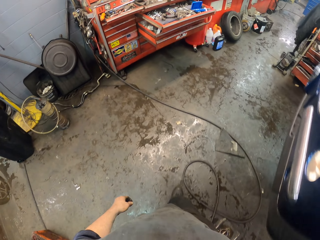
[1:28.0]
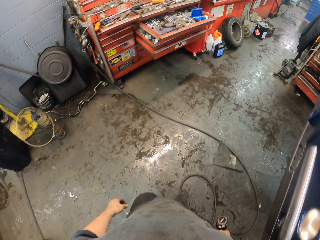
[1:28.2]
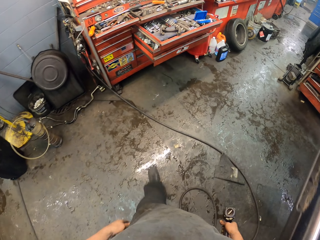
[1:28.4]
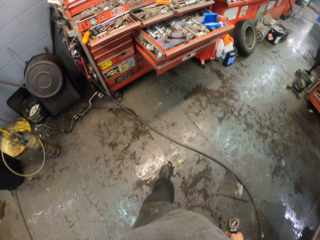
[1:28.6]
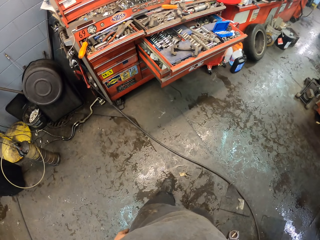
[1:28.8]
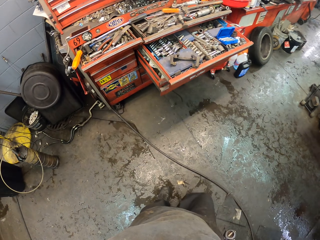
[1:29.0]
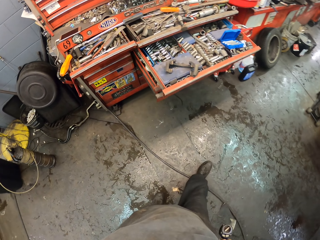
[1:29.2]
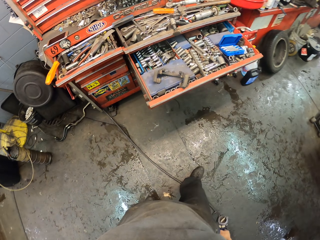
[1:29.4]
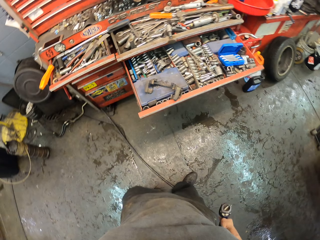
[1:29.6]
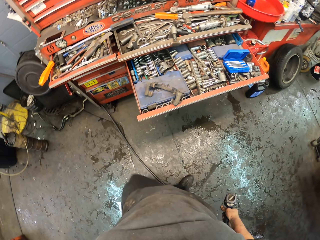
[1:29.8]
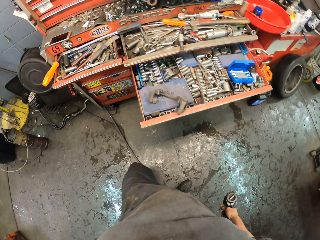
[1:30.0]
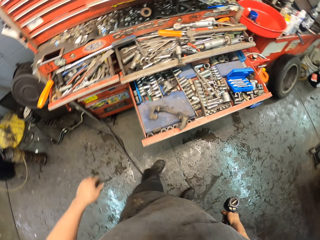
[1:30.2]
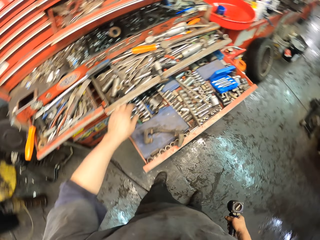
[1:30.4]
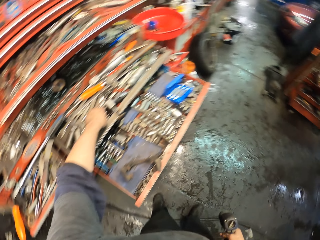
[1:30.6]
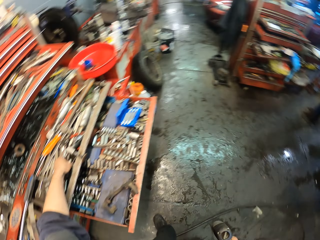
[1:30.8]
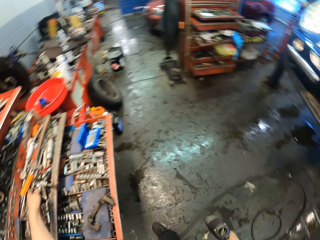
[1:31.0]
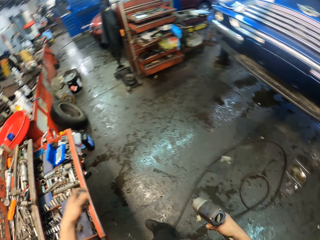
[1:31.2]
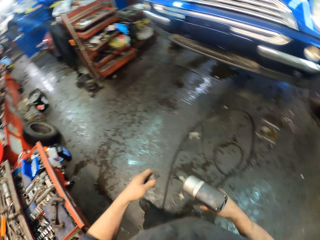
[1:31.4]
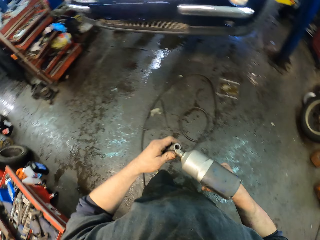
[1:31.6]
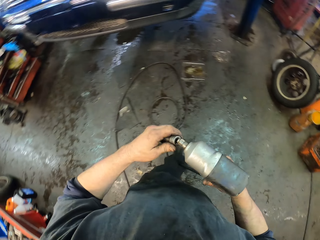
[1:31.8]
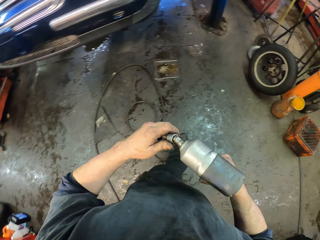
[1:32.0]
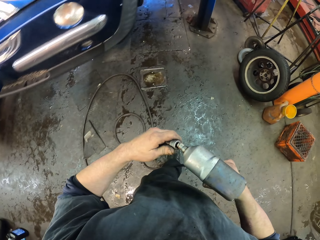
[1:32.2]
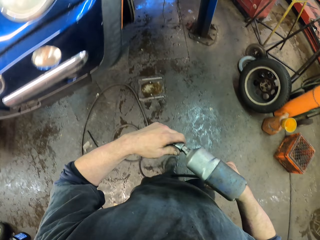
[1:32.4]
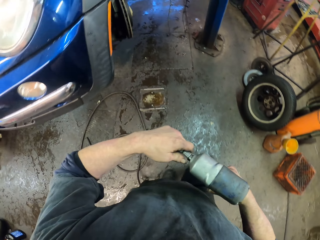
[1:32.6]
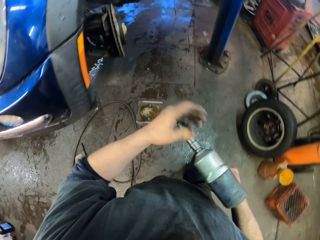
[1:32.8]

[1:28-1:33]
The camera wearer picks up a bolt. They fasten the impact wrench.

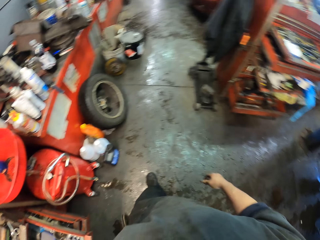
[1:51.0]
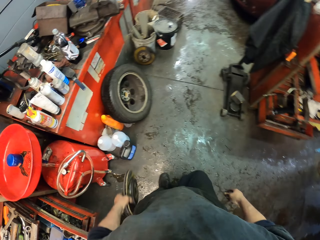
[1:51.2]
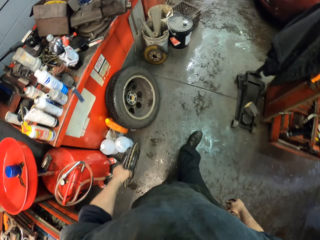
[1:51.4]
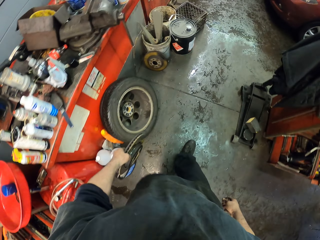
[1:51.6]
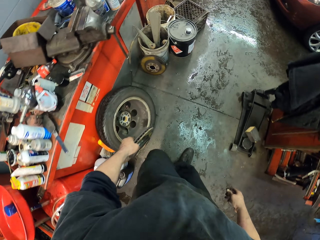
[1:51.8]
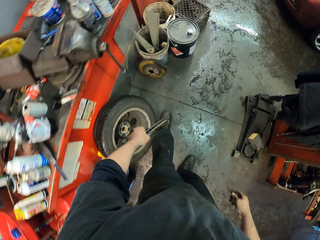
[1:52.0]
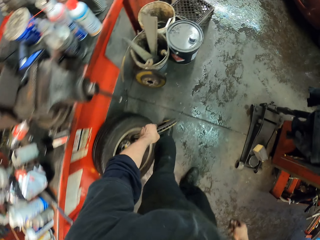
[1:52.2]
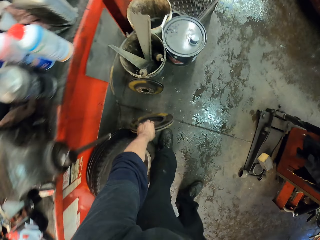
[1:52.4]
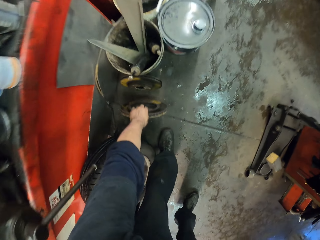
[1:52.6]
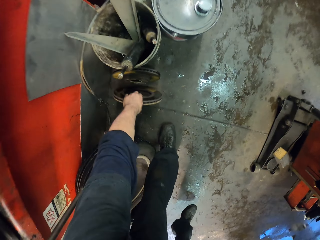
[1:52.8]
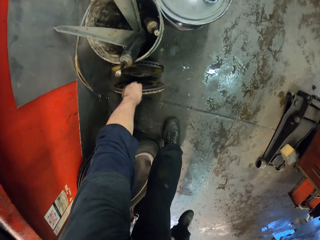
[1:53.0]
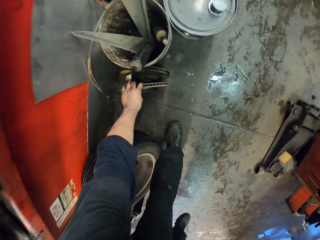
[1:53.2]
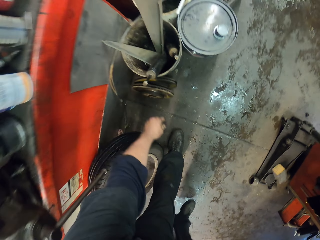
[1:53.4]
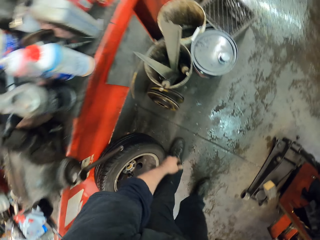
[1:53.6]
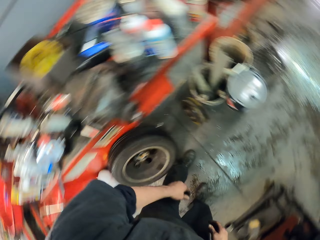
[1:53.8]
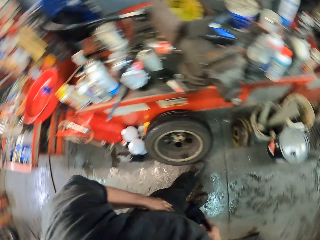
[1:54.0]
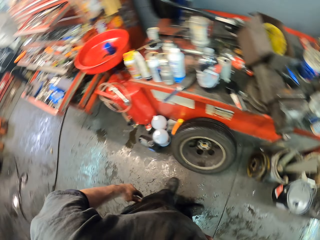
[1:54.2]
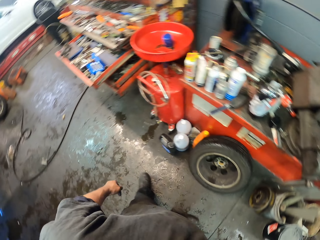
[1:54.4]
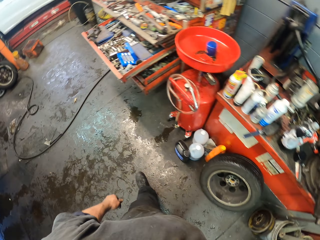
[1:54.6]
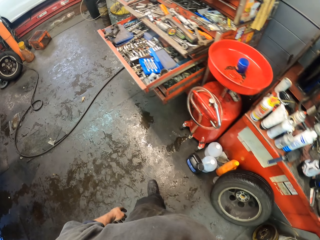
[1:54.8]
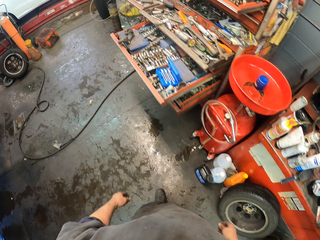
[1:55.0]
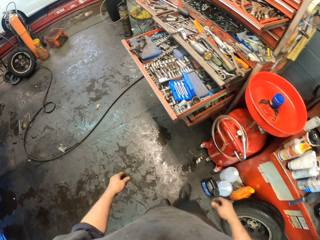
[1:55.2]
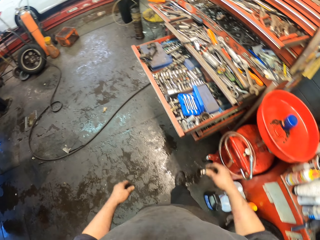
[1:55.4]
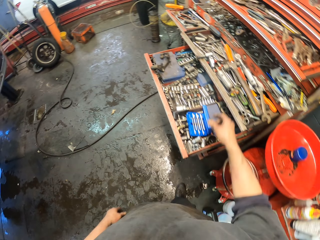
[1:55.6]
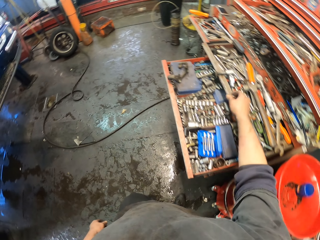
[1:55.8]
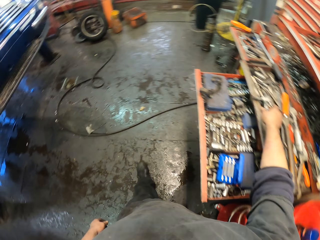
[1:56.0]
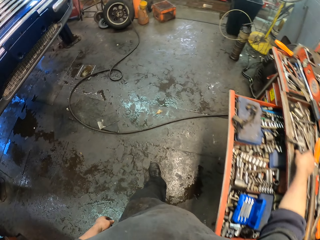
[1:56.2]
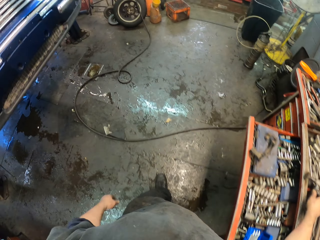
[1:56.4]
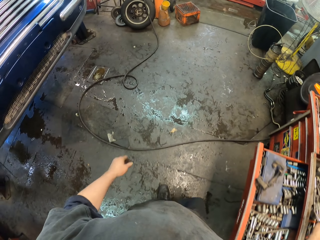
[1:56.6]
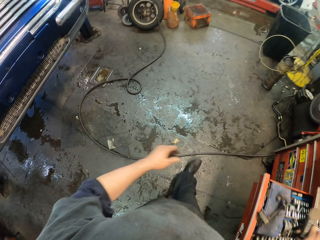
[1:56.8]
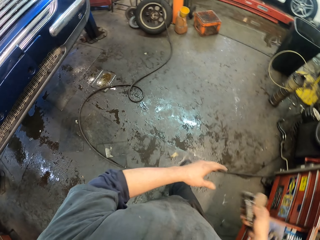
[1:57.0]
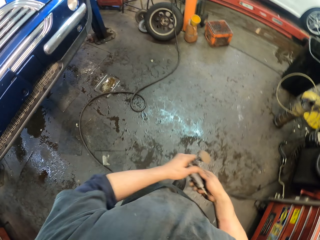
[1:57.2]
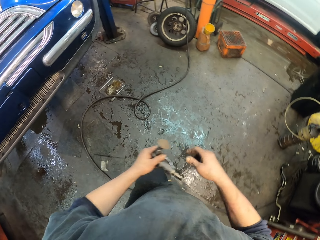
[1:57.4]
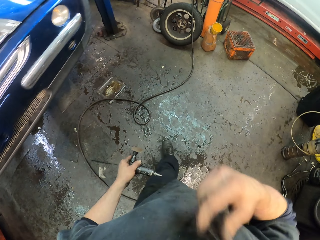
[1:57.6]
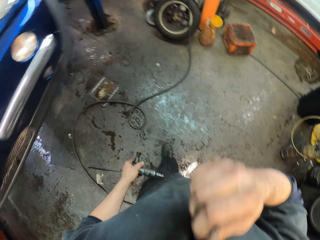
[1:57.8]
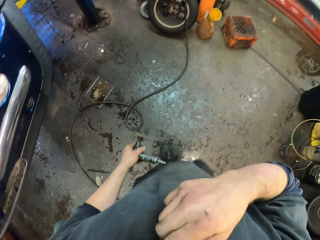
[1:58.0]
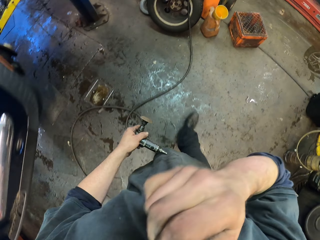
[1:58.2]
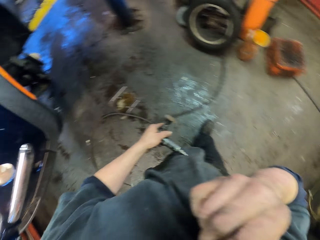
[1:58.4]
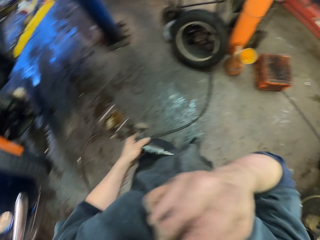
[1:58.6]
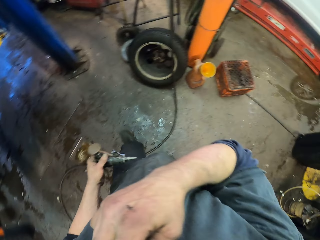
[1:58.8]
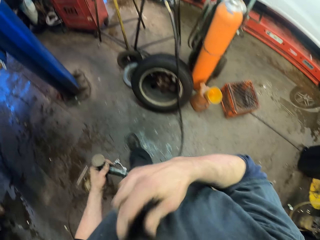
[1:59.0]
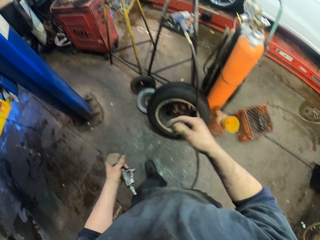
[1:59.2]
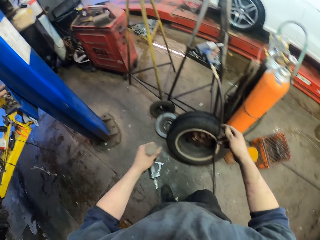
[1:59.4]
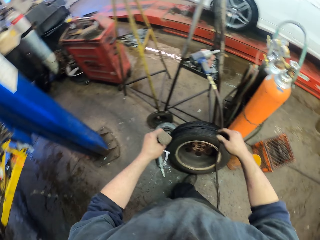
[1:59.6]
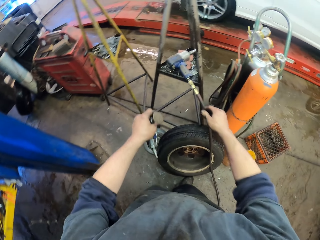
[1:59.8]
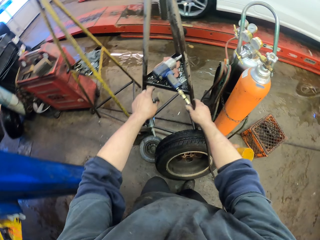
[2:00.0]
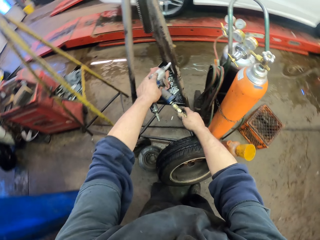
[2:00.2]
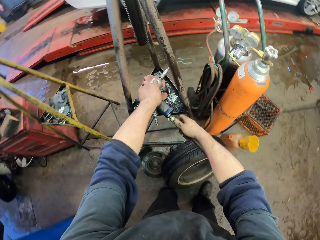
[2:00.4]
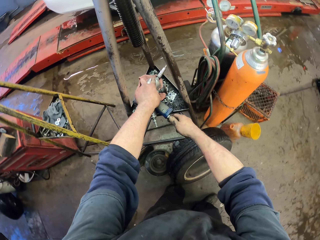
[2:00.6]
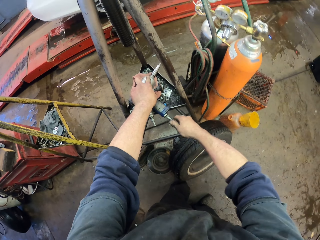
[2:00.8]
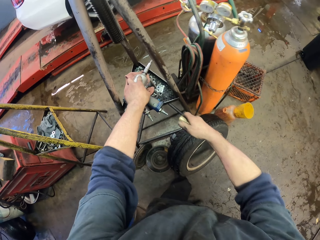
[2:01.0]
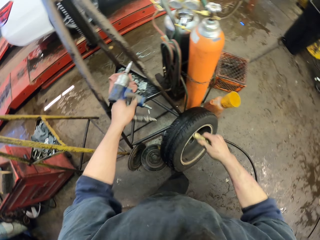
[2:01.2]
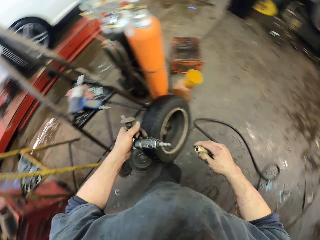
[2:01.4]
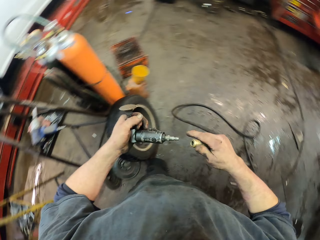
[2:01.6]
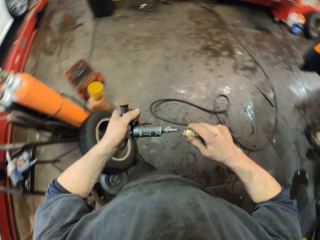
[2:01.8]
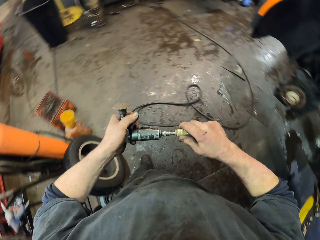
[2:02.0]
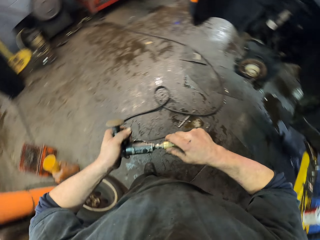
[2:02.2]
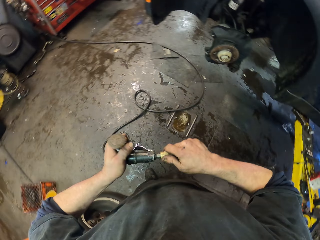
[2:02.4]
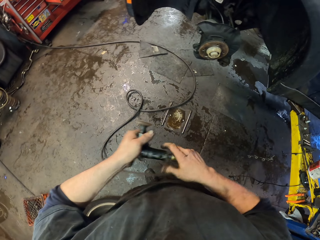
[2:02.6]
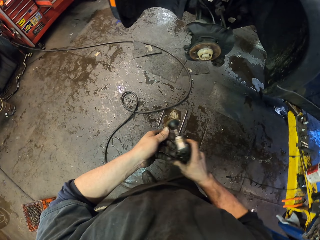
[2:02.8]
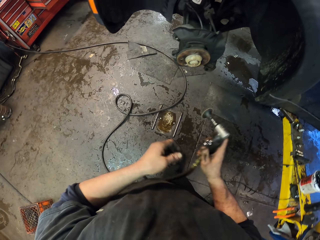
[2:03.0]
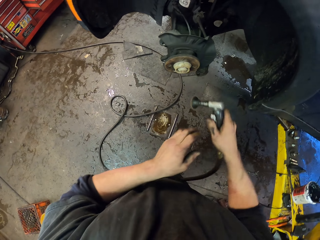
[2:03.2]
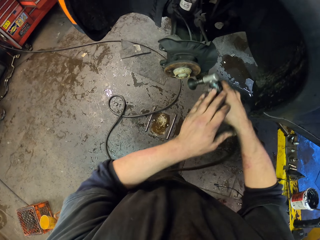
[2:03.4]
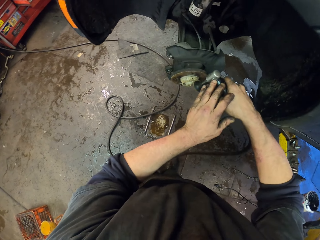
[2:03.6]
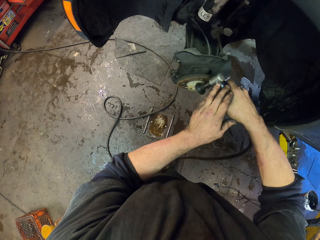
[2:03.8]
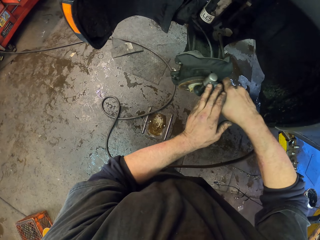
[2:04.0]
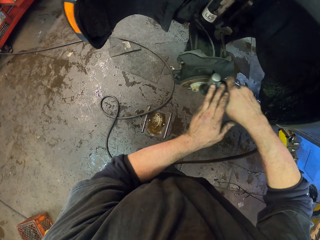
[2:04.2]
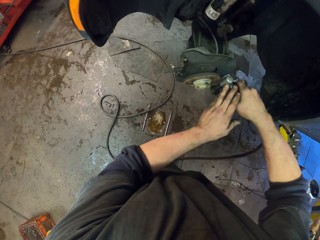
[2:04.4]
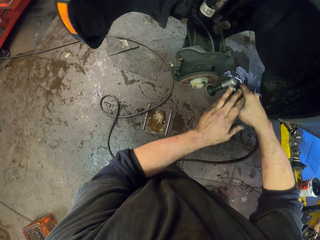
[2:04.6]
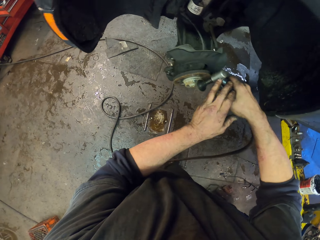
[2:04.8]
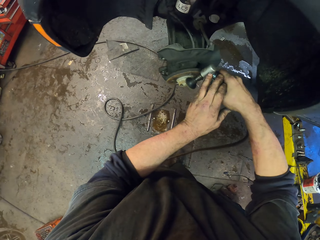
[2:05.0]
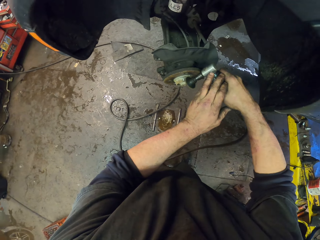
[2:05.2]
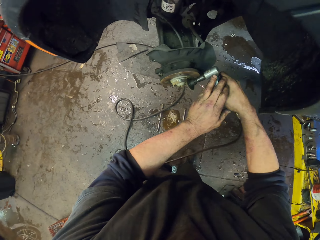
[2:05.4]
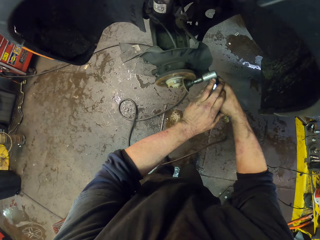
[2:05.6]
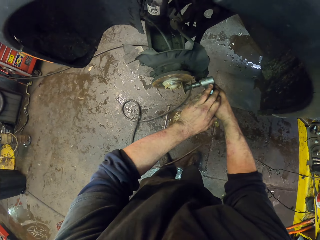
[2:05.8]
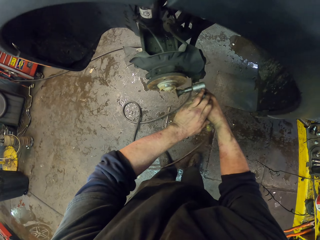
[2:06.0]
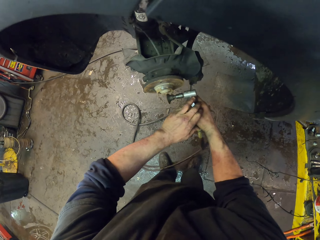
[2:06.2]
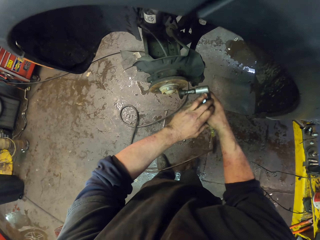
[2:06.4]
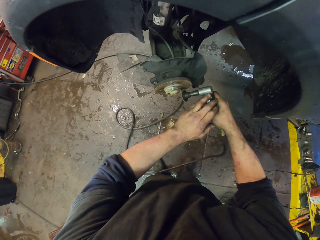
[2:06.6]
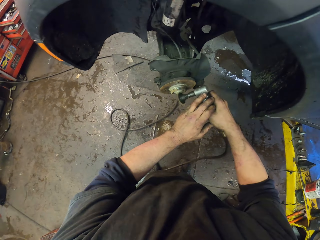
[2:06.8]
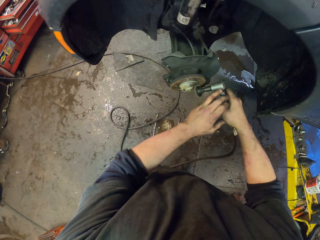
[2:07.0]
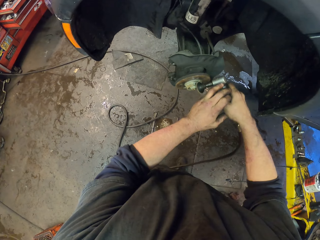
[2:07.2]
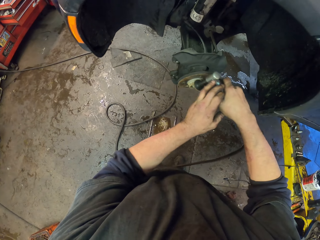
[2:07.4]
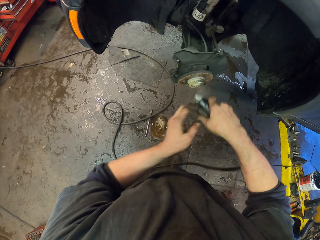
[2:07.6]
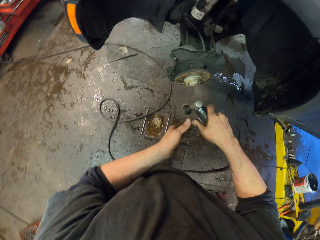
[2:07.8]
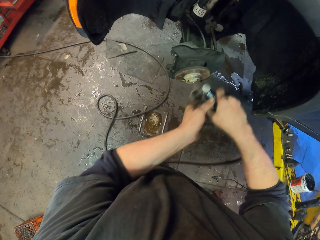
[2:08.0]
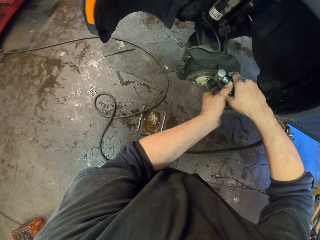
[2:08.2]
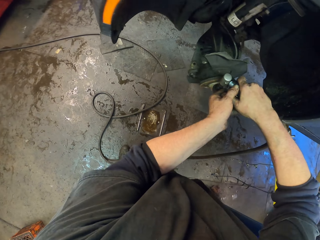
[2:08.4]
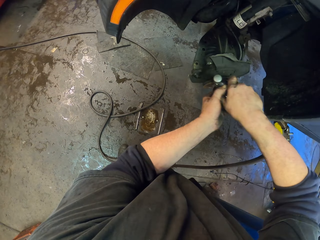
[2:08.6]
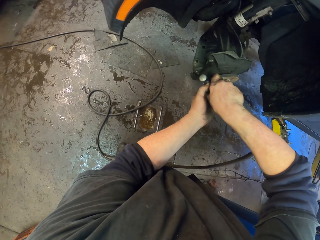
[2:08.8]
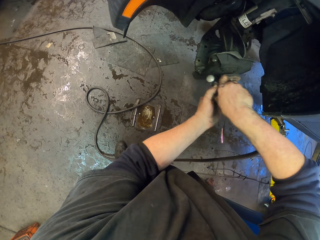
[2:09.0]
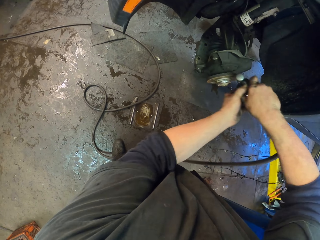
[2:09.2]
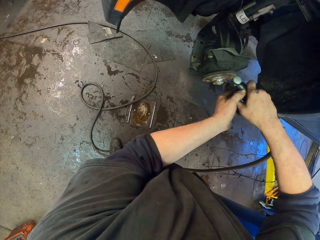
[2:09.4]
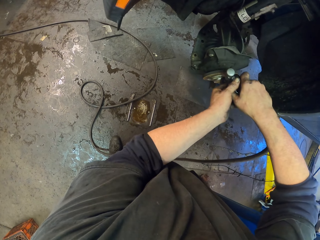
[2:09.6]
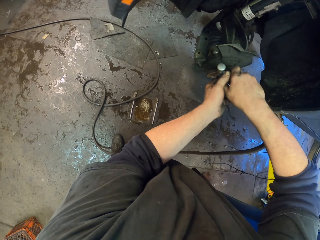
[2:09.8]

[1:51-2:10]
The camera wearer places the rim on the floor. They walk in the garage. They pick up an angle grinder. They wipe the mouth with the shirt. They walk in the garage. They pick up an electric screwdriver. They pull the cable. They connect to the grinder. They fasten the angle grinder. They grind the rotor brake.
